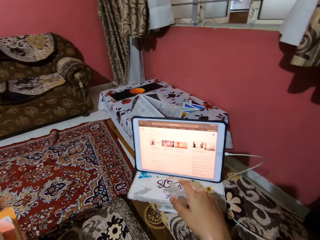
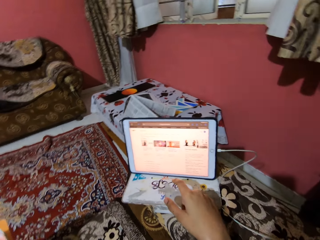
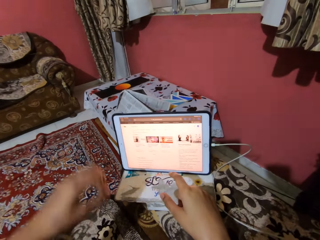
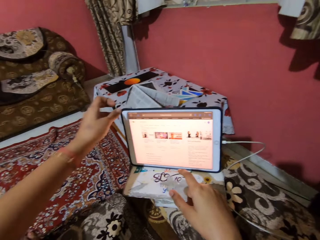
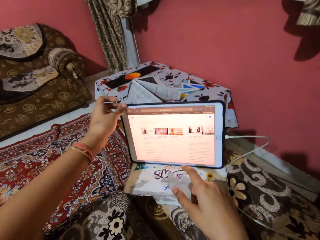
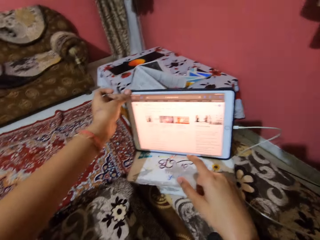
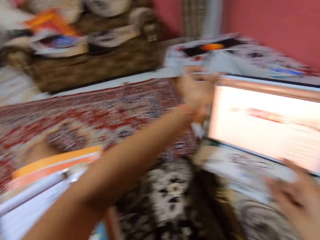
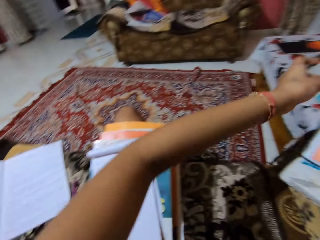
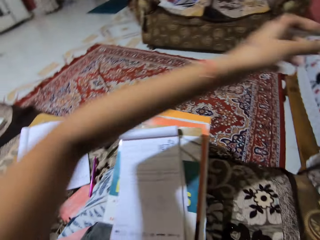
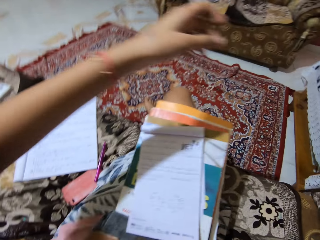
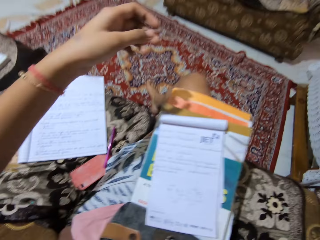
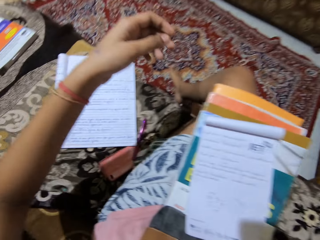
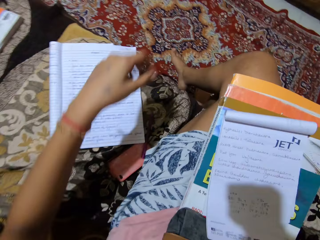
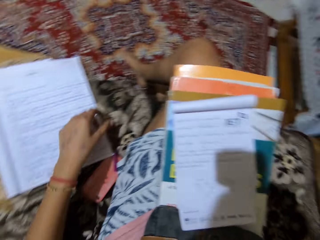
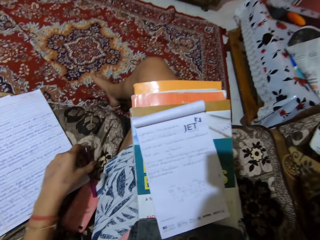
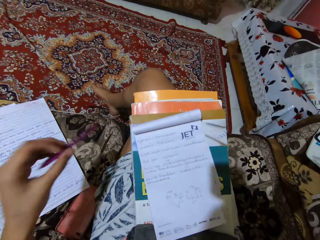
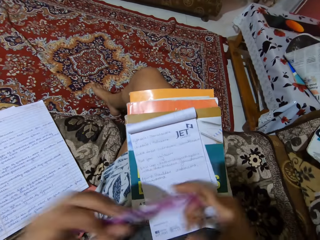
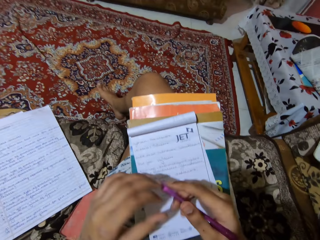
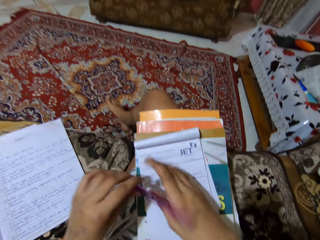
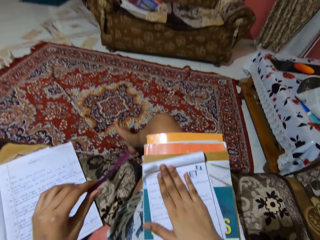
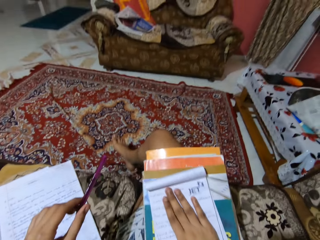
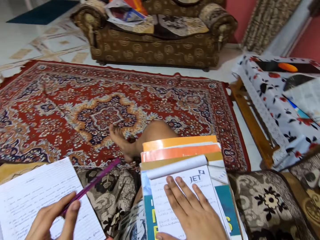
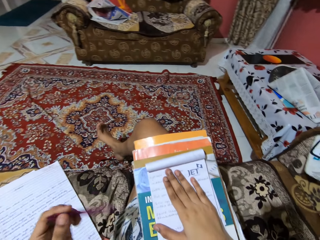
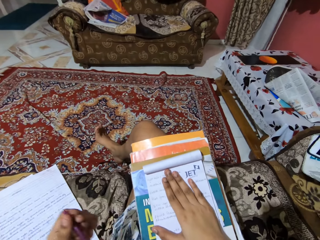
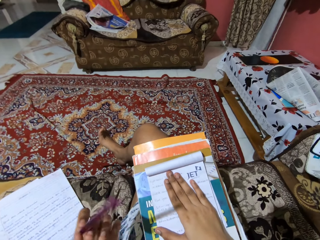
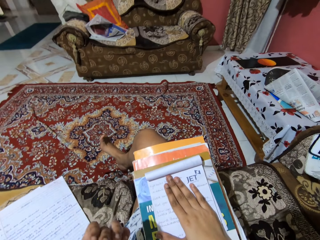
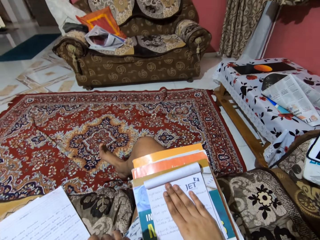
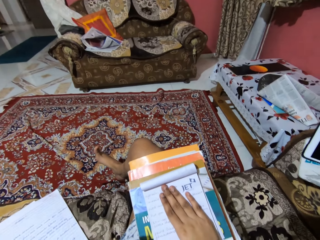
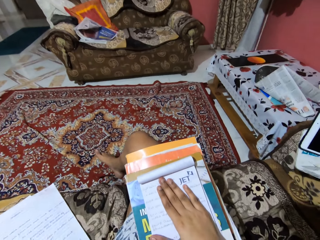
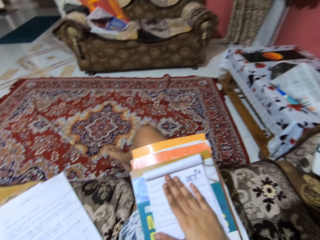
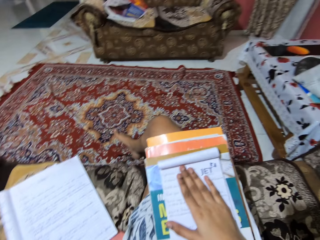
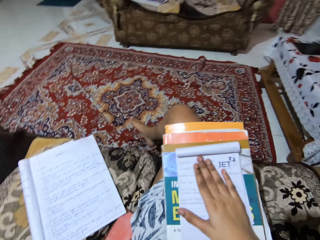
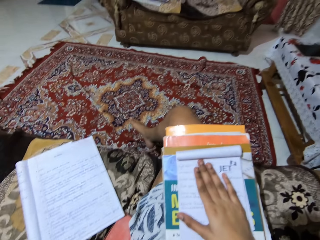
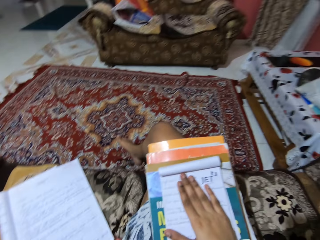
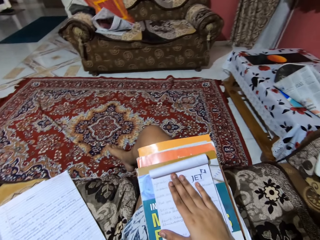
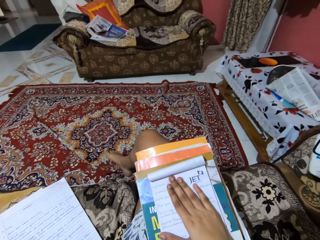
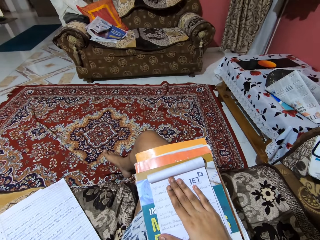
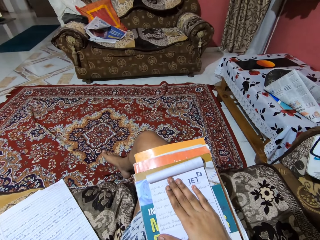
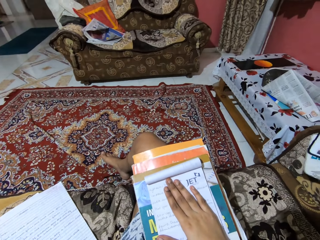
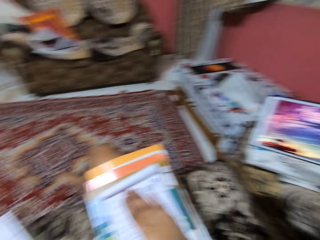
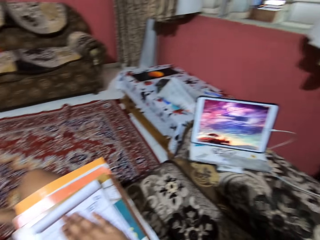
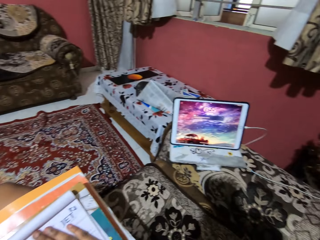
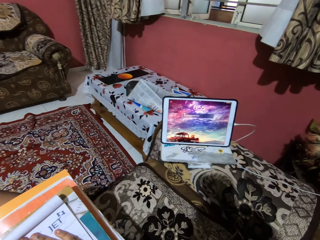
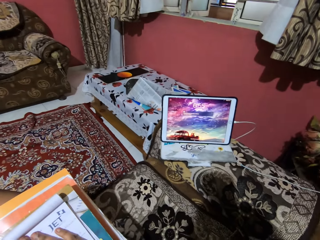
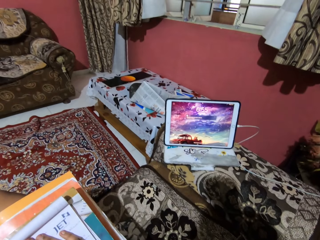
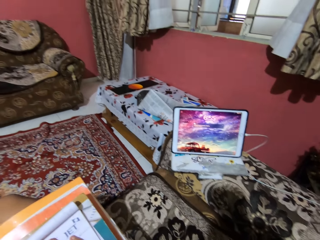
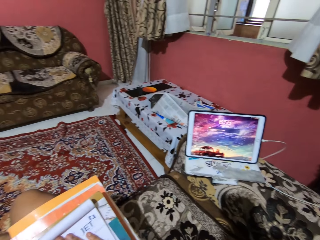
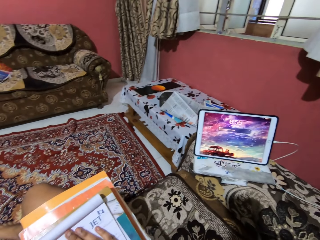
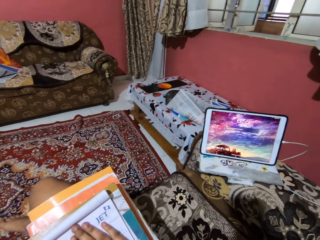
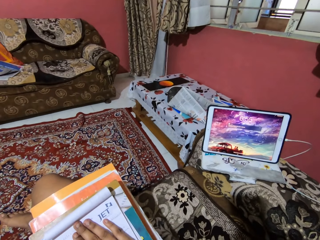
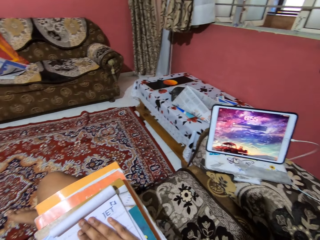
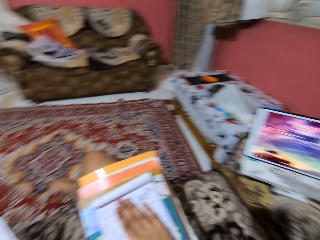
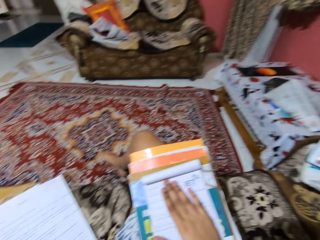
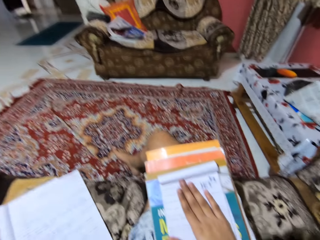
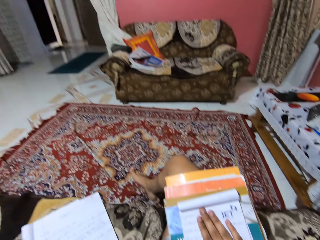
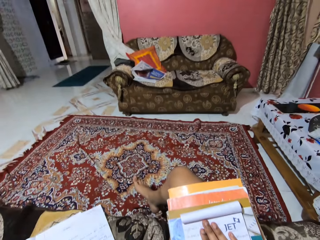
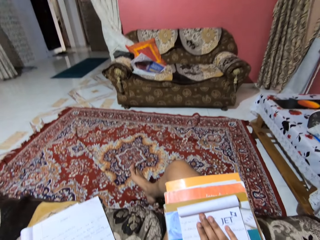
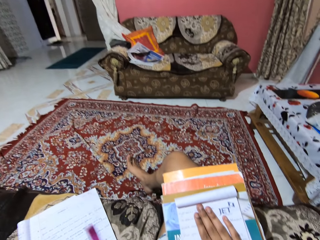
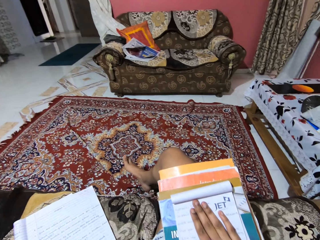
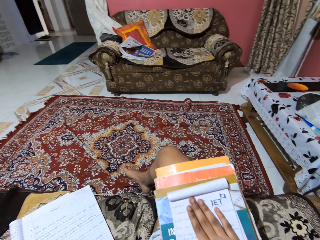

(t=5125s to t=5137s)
The camera wearer stops typing on the iPad. They pick up the pen from the chair.

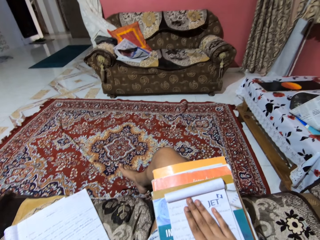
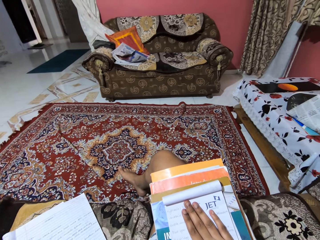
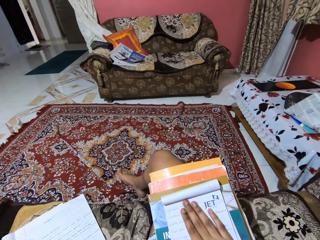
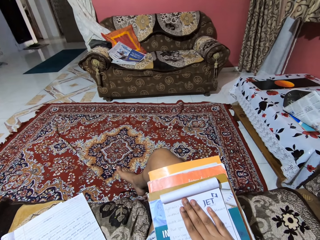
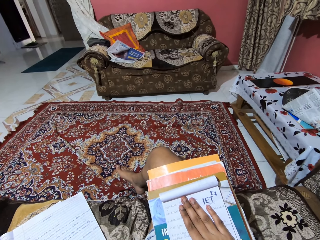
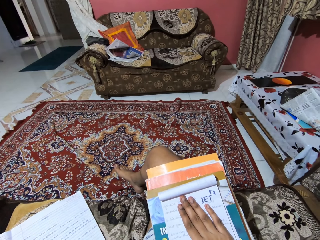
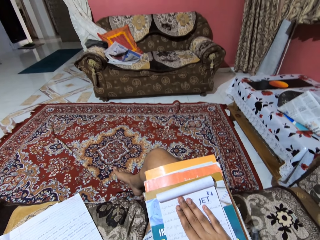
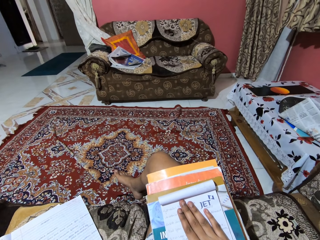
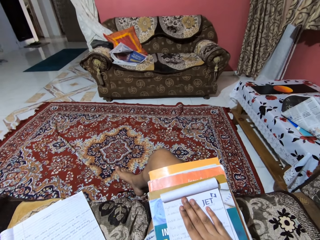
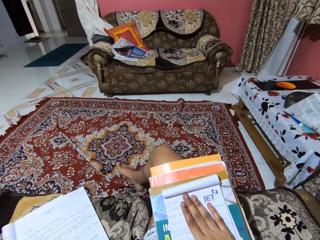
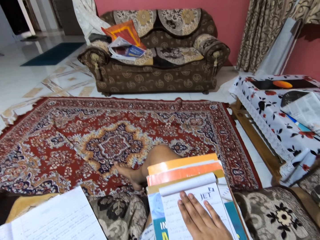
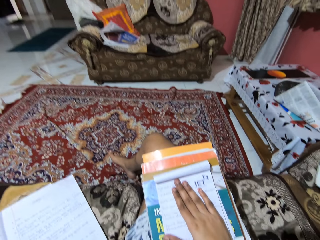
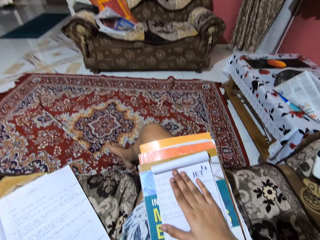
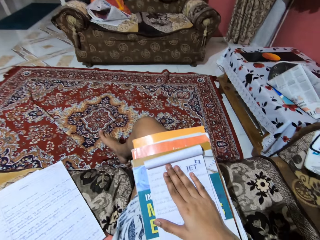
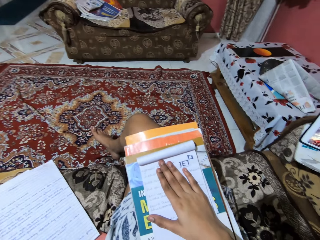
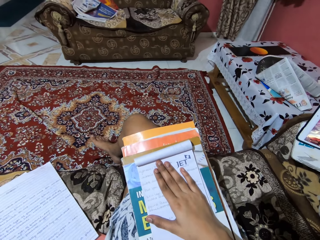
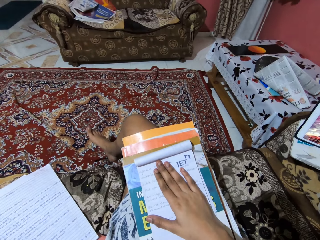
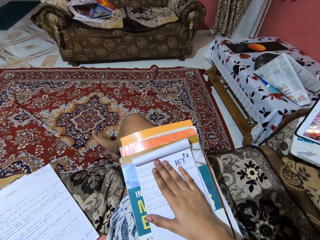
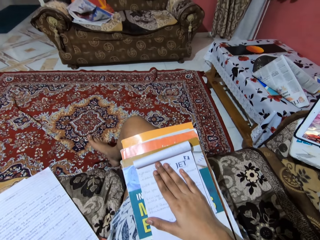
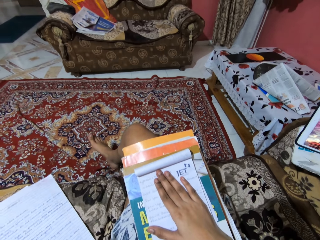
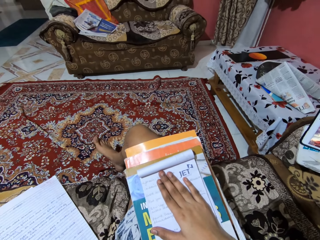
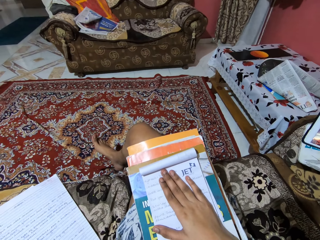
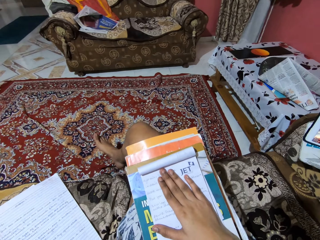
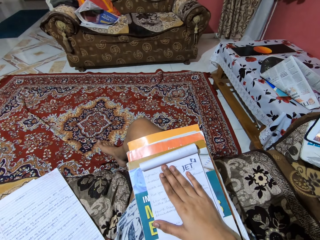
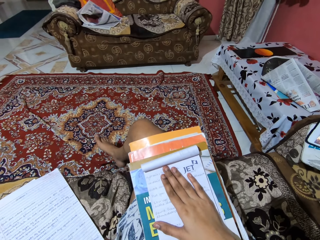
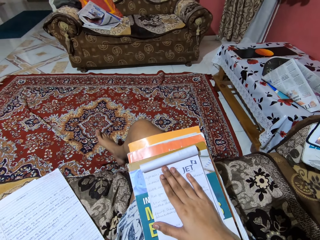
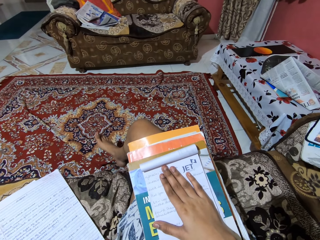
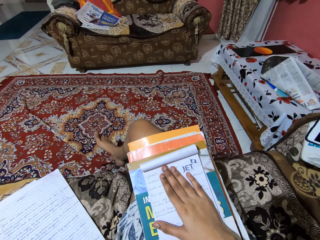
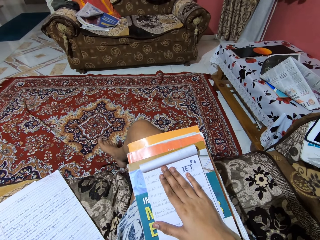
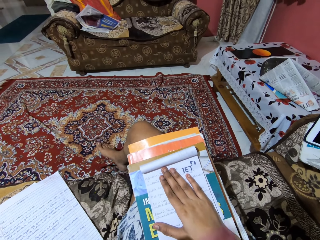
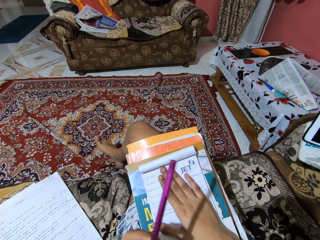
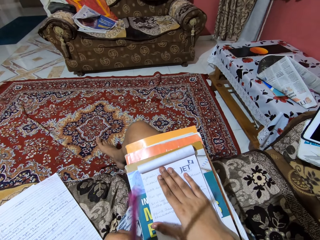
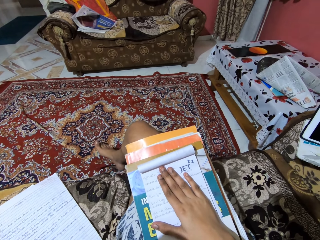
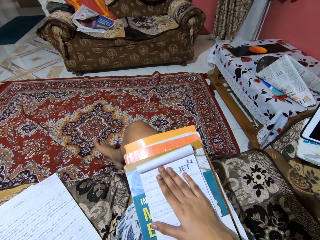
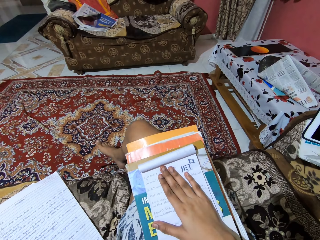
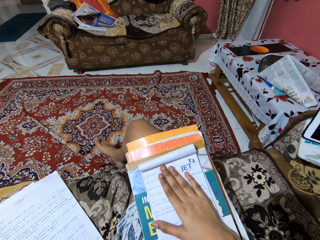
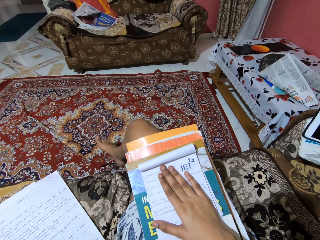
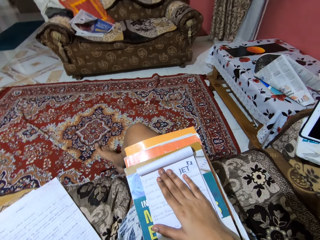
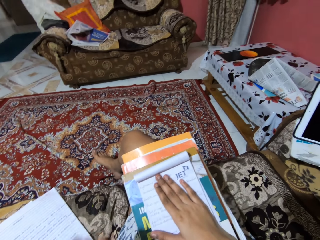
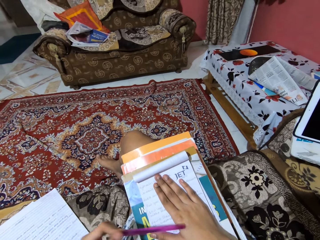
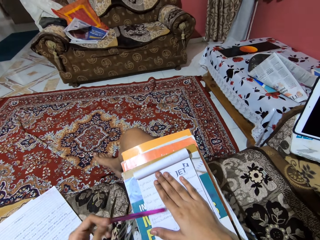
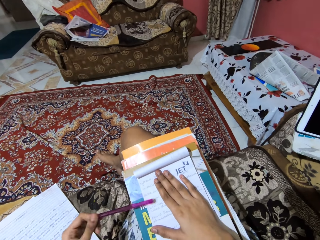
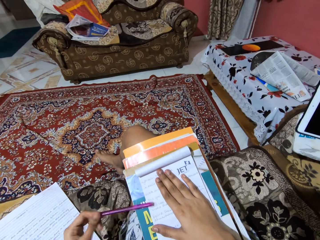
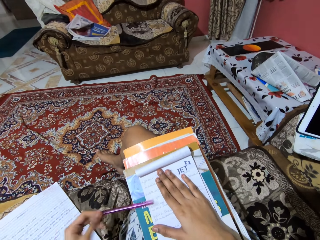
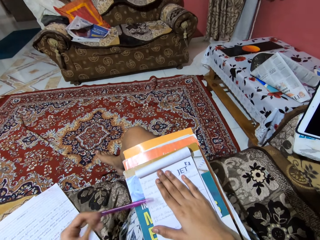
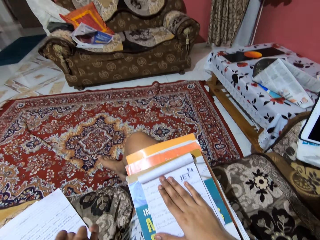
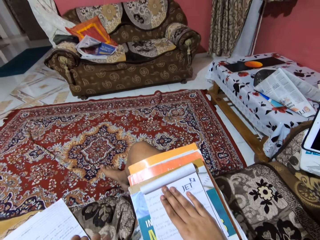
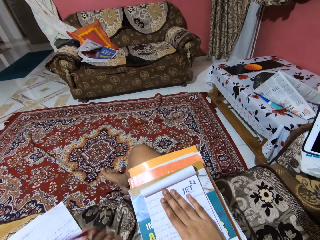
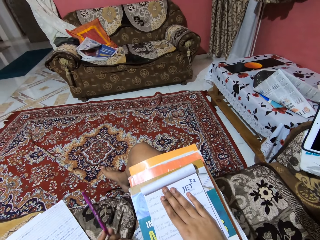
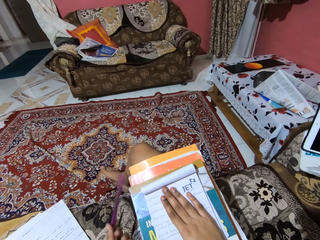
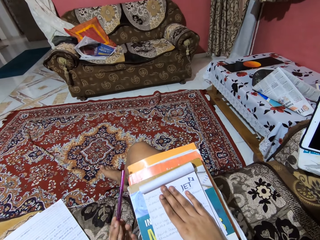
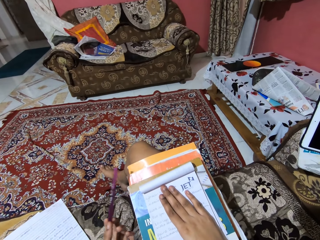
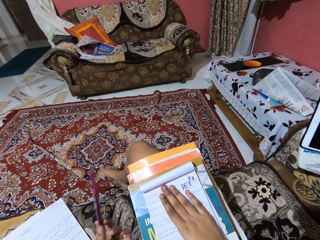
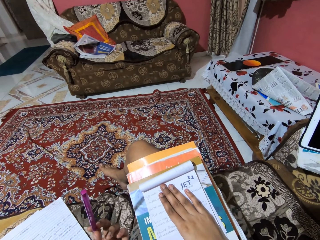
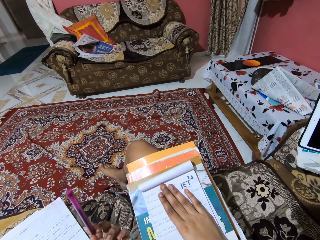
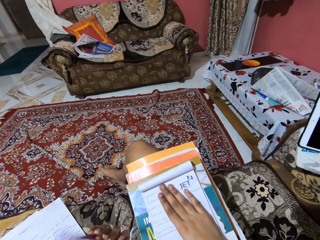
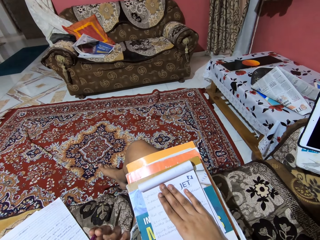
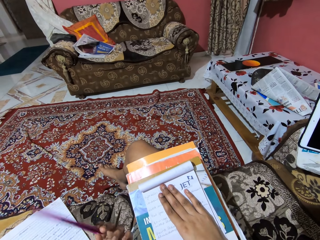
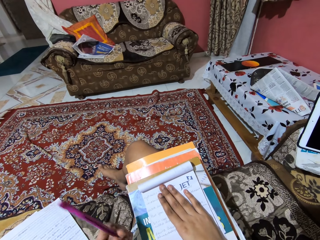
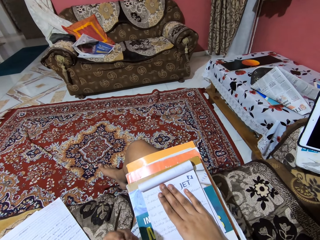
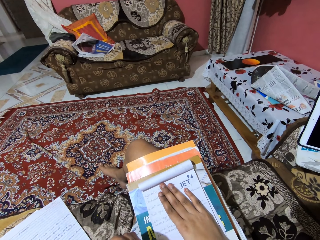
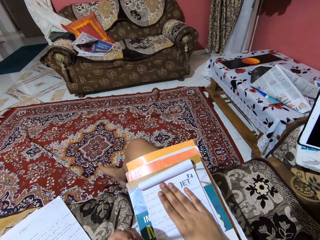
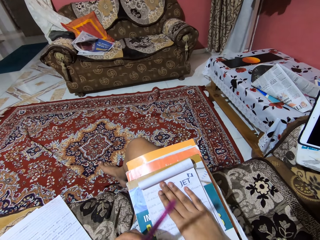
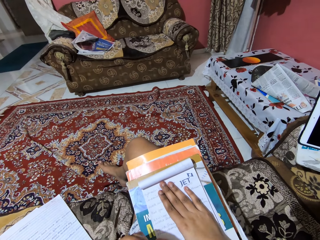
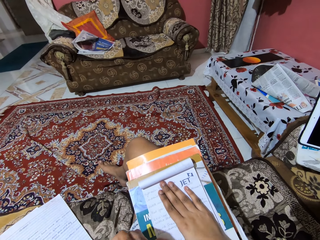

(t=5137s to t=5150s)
The camera wearer shakes her leg. She hits the pen on the jotter. She stops hitting the pen on the jotter.
